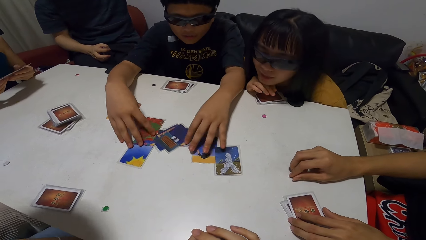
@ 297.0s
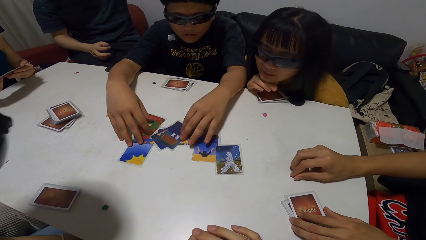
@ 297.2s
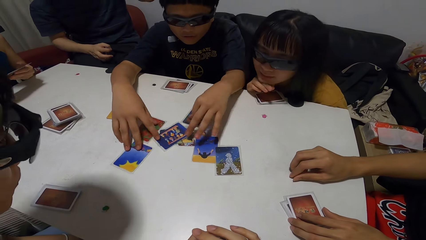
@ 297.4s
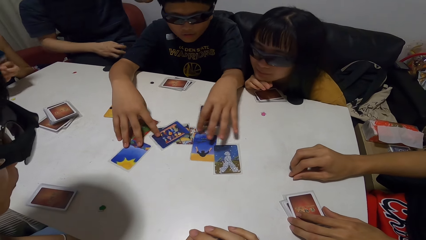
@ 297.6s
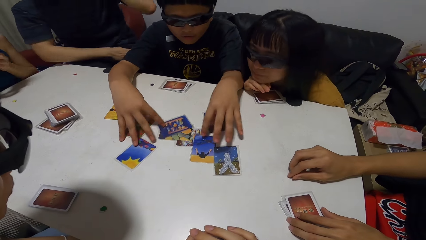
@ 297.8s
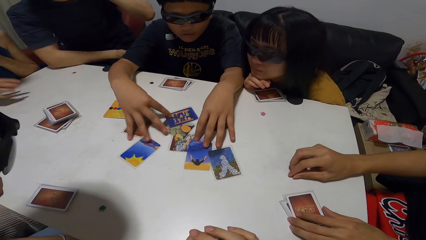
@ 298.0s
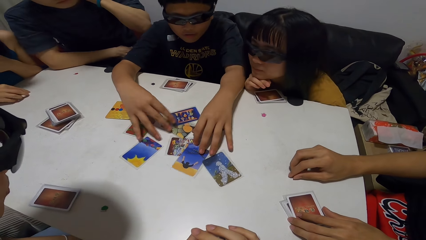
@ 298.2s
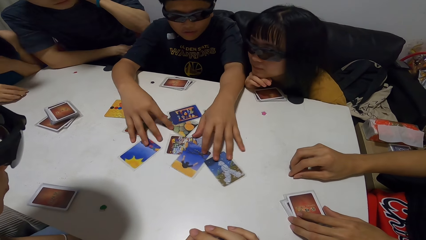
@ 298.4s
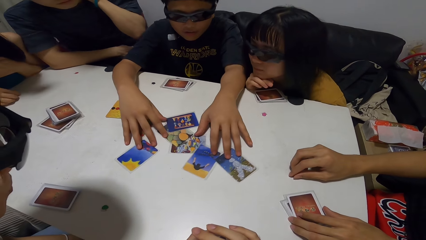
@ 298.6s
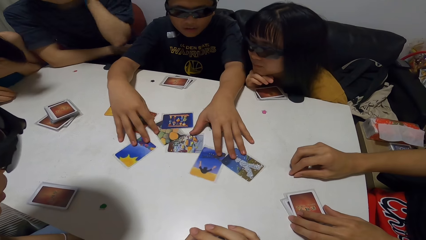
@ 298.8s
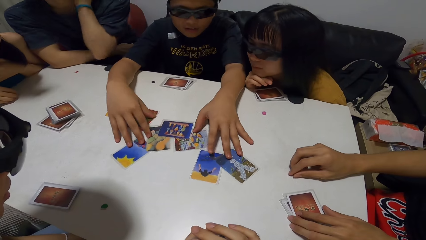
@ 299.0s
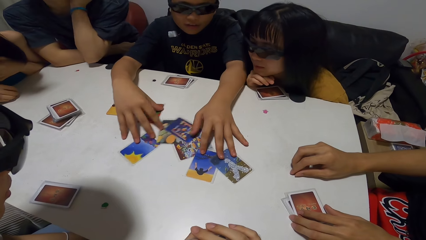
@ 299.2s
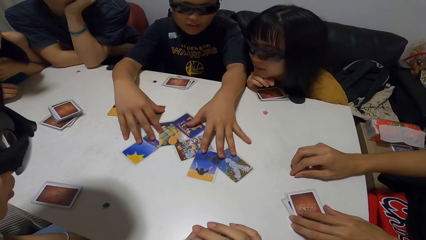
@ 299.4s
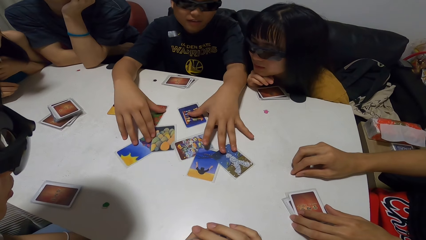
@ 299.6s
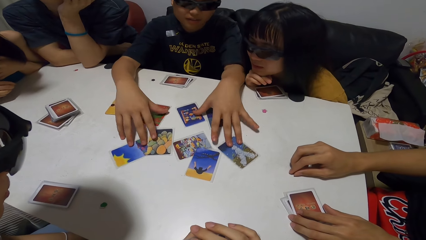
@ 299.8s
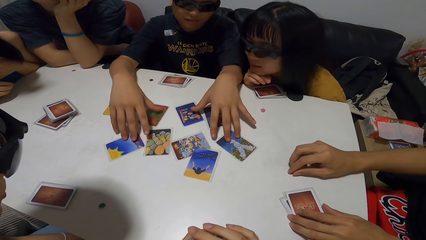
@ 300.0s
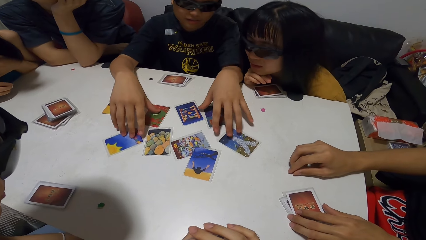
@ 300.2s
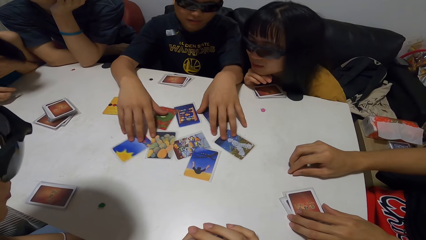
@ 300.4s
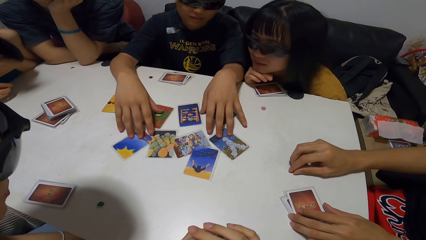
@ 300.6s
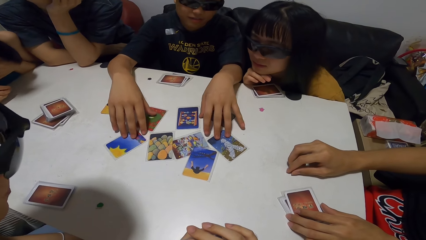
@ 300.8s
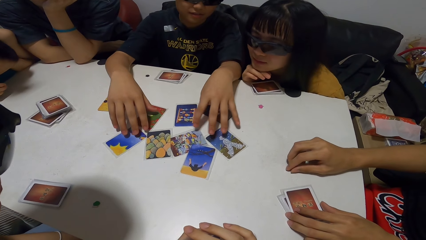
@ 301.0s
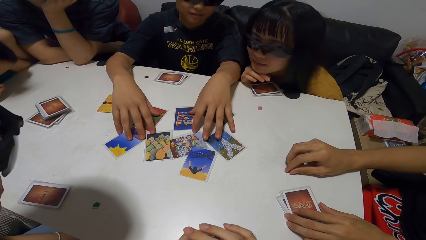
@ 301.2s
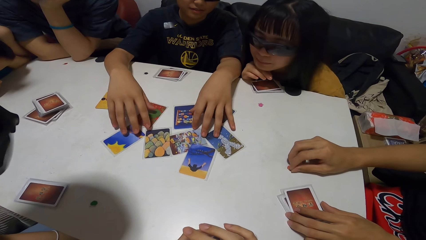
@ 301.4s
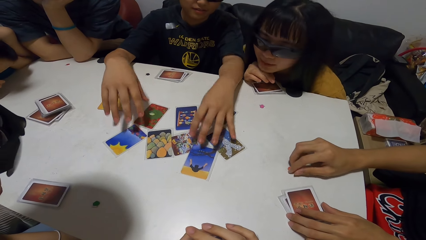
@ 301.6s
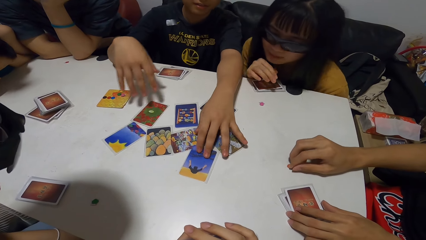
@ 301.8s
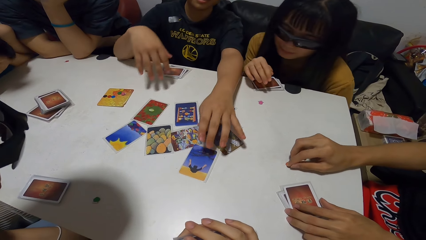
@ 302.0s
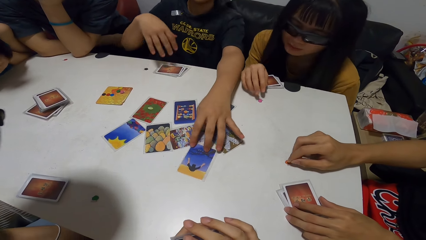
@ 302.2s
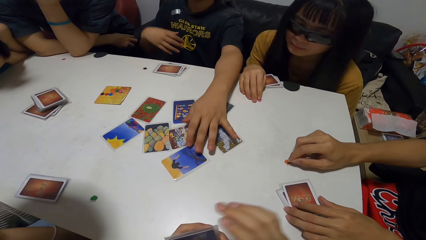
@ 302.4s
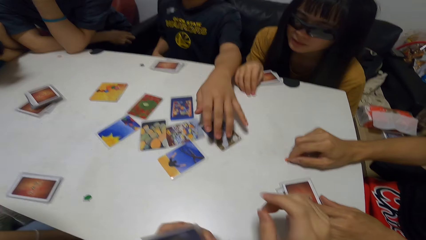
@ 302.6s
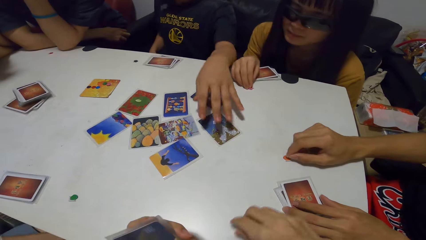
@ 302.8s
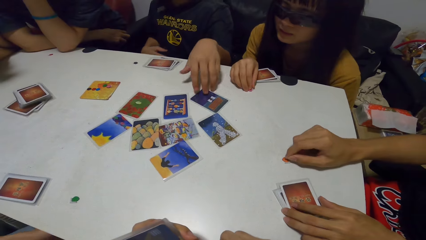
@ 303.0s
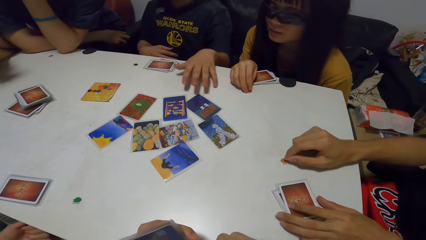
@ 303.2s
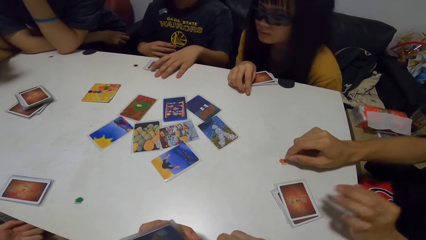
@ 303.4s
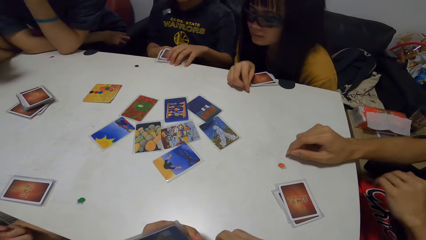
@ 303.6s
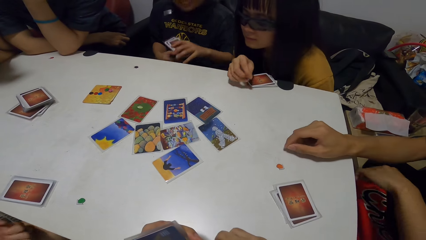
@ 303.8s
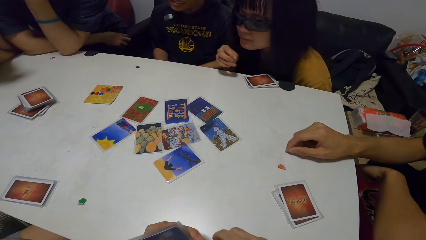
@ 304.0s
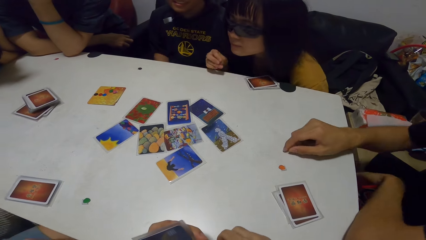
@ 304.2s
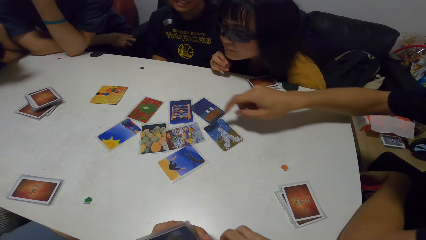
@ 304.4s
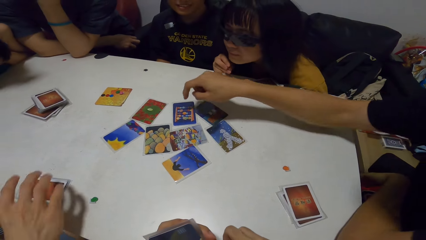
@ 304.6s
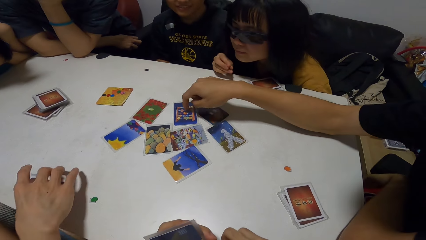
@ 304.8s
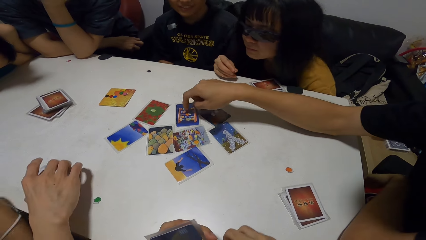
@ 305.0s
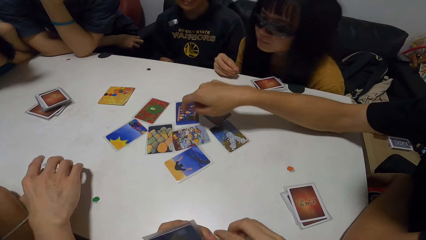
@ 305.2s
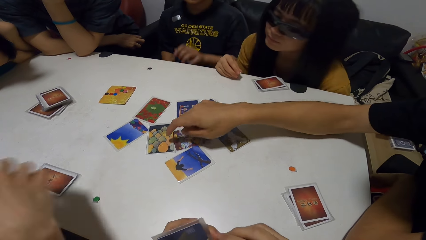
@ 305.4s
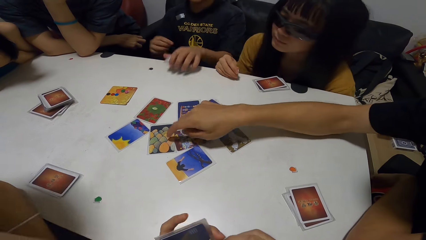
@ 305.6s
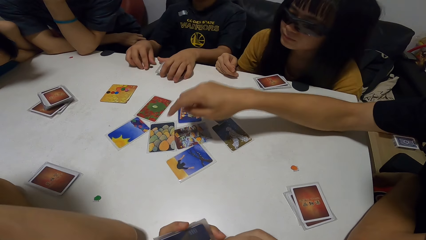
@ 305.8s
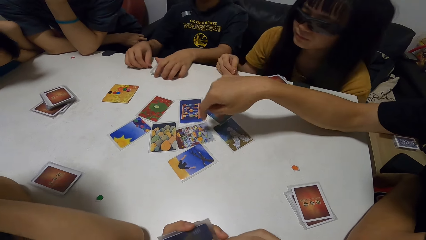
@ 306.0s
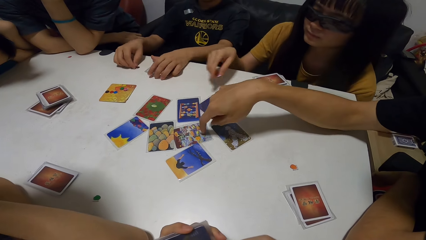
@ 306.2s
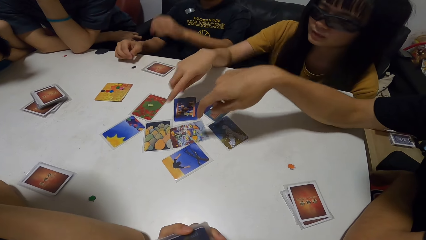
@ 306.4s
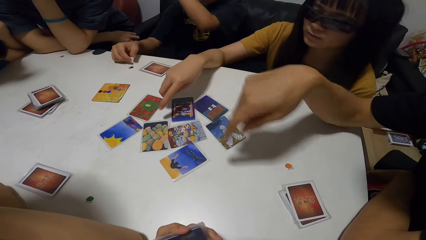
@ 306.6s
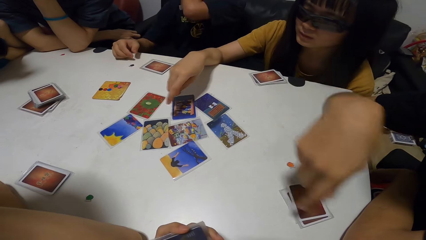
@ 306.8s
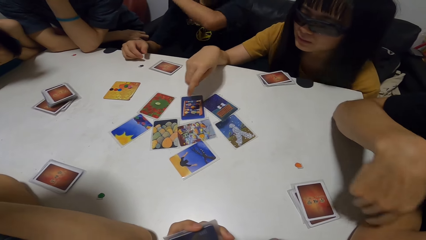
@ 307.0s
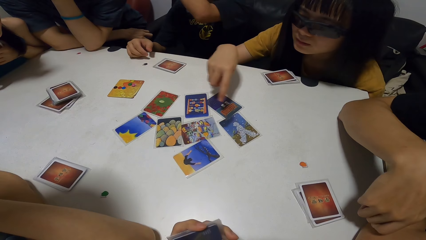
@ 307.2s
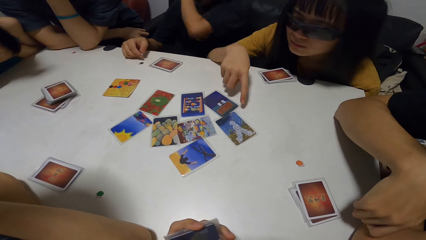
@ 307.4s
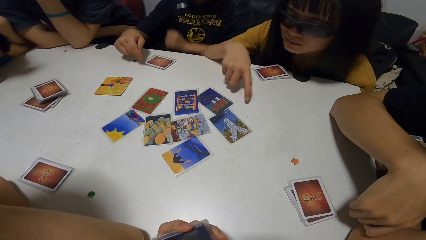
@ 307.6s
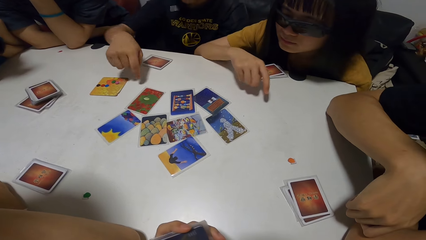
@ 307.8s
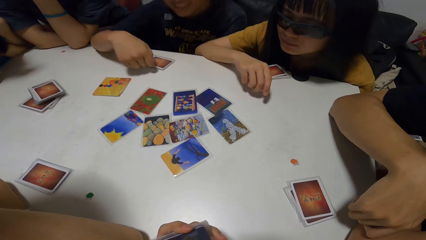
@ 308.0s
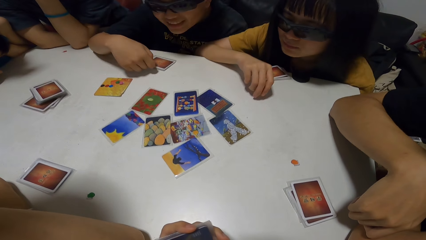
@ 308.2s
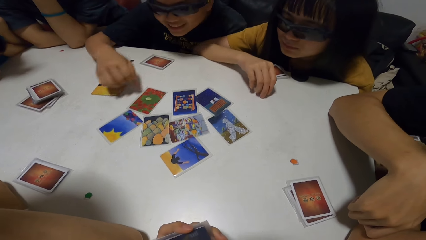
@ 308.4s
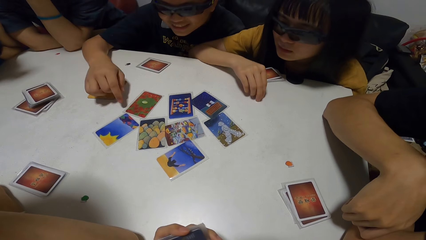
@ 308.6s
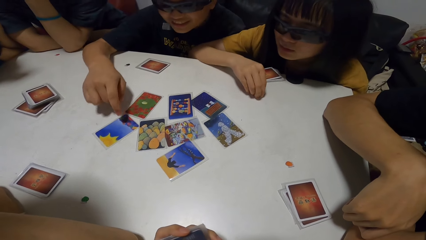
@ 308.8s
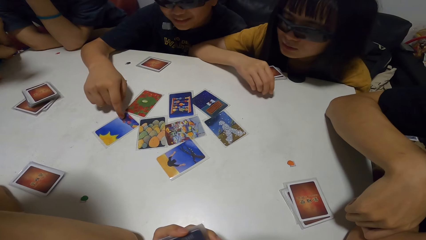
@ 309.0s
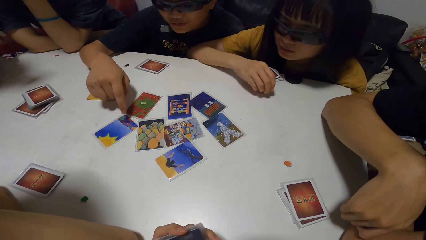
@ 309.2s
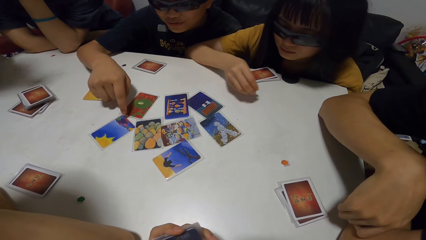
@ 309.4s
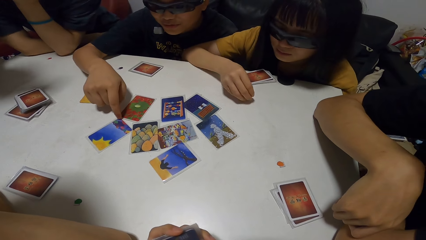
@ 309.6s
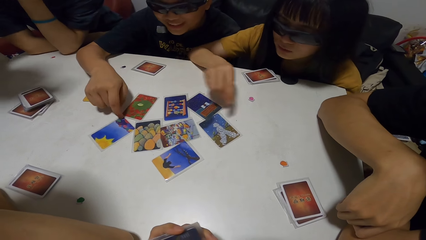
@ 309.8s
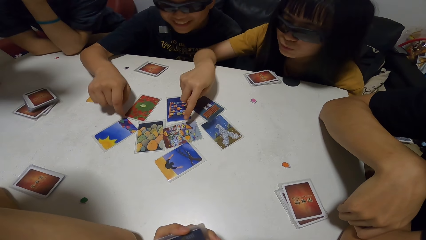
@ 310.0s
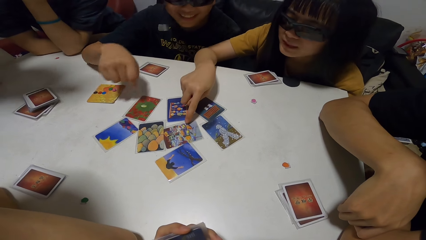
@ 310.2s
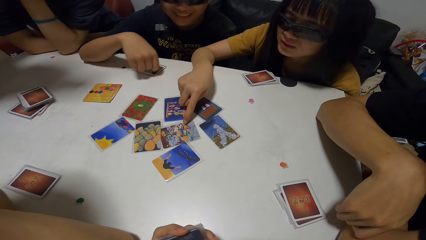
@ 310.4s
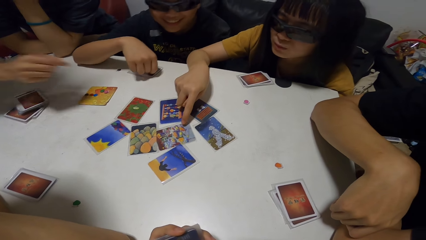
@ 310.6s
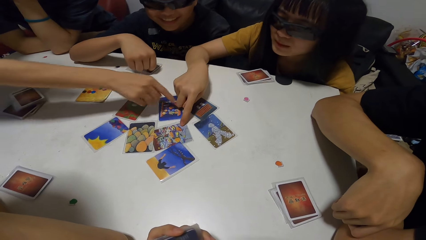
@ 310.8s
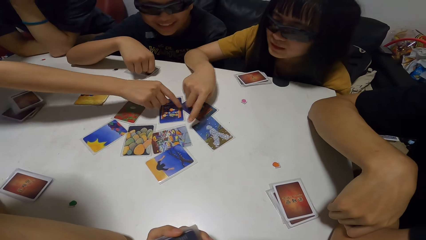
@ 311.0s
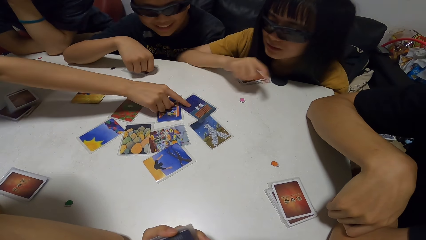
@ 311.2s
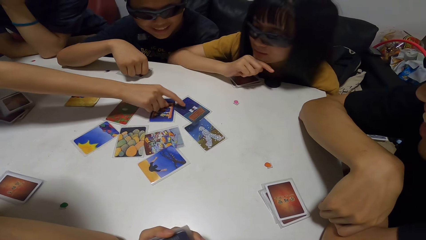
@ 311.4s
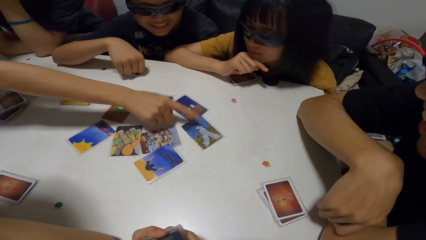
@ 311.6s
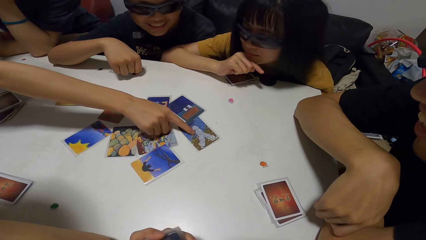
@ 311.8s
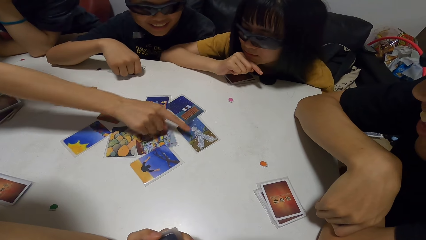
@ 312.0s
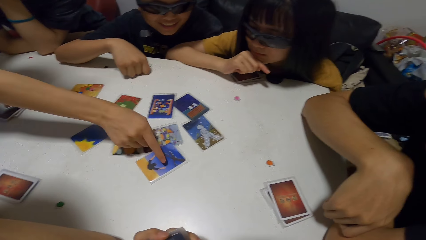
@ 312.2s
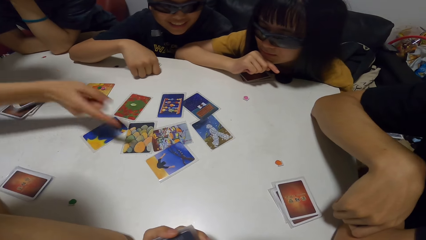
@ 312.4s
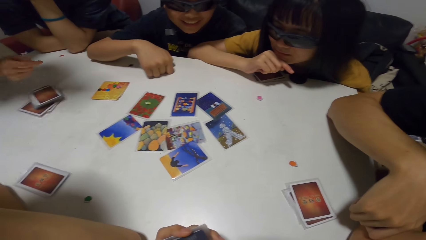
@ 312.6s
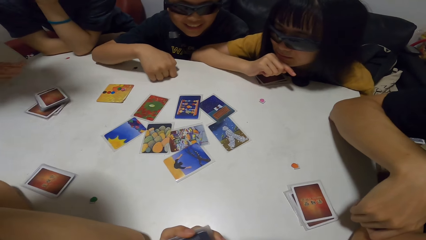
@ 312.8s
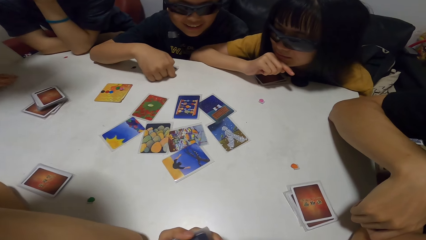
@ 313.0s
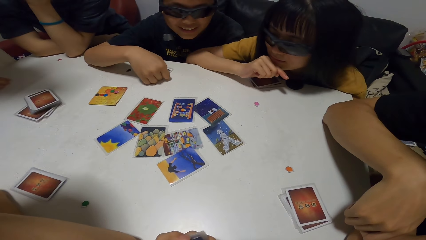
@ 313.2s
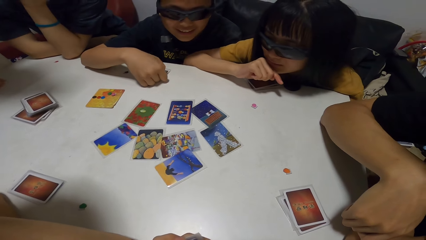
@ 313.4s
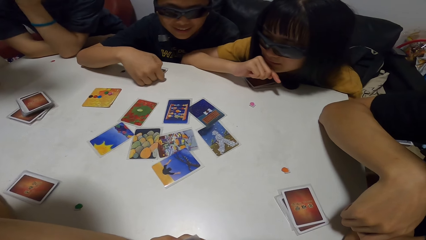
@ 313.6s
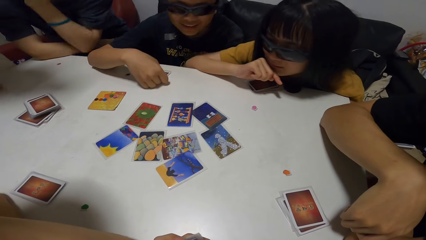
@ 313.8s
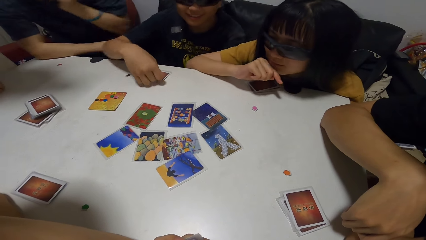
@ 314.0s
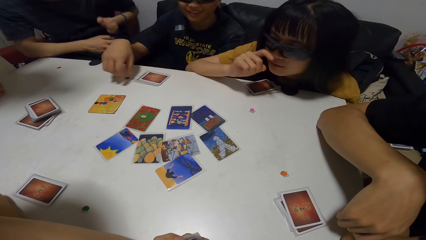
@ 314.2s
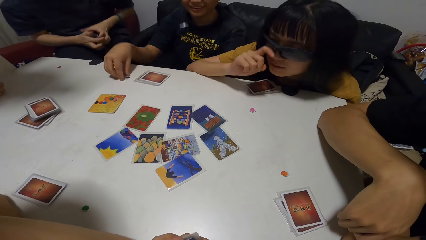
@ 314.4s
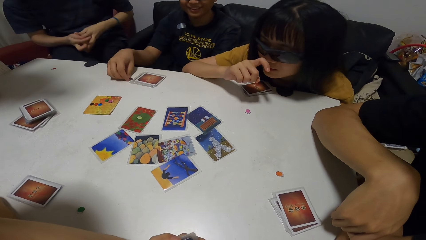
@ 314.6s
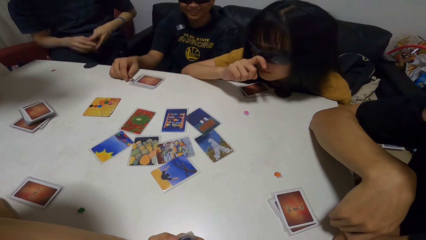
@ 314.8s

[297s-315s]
A man shuffles the cards on the table and spreads the cards on the table. The camera wearer leans forward. Another man stretches his hand. The other man points at the cards on the table and taps on the cards. A woman taps on the cards. The first man taps on the card. Another woman stretches her hand.
